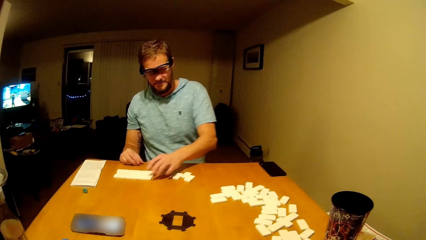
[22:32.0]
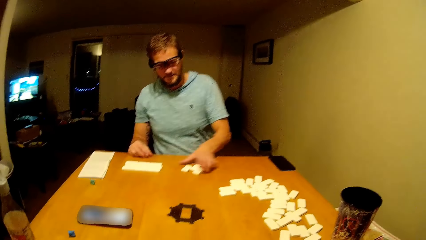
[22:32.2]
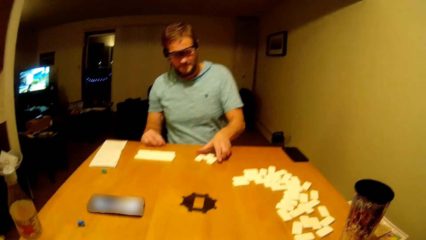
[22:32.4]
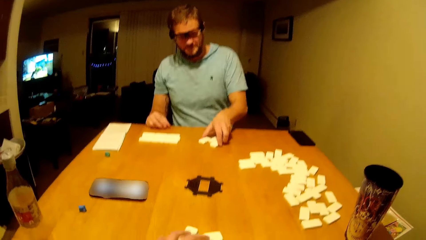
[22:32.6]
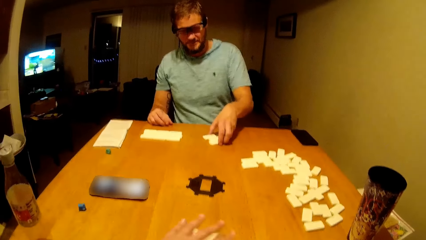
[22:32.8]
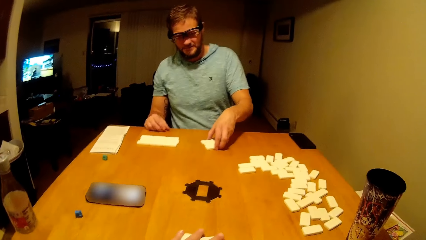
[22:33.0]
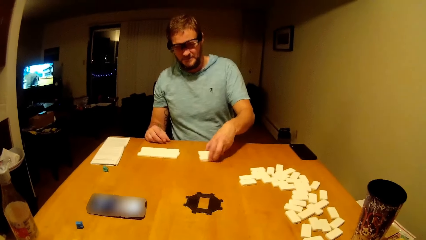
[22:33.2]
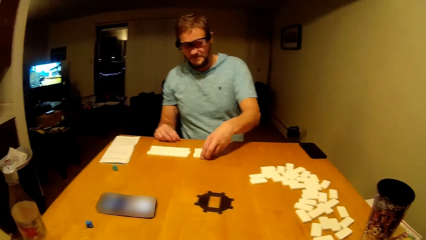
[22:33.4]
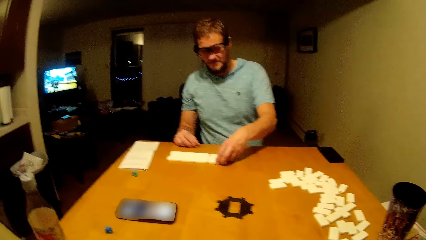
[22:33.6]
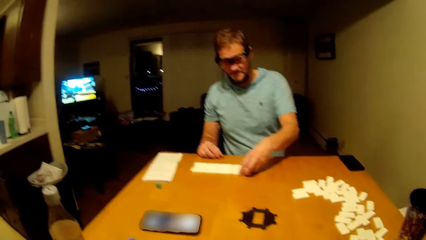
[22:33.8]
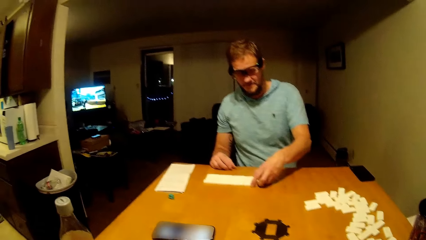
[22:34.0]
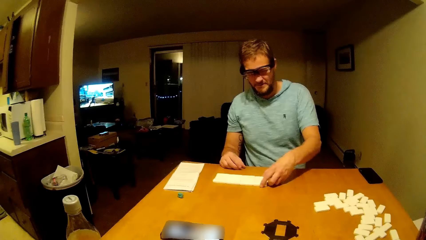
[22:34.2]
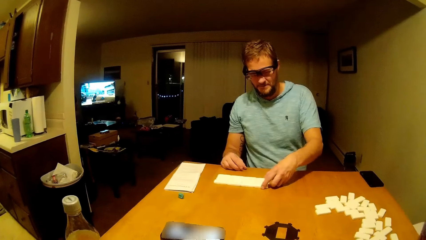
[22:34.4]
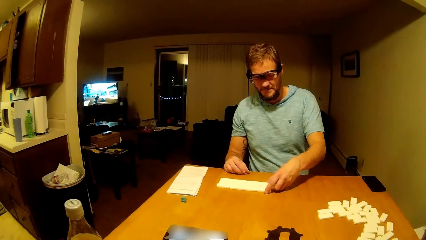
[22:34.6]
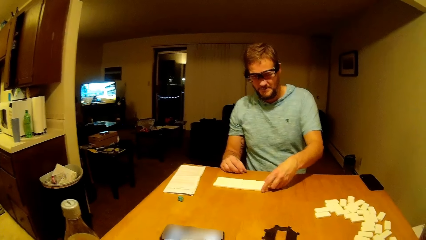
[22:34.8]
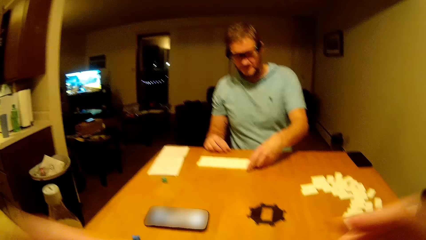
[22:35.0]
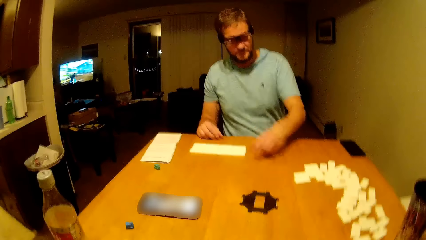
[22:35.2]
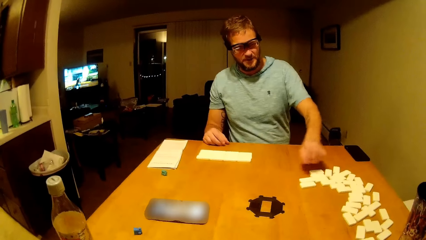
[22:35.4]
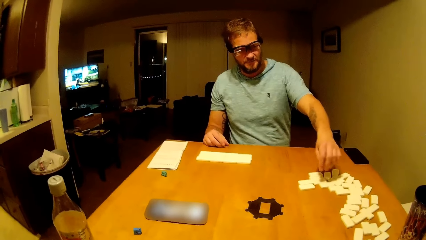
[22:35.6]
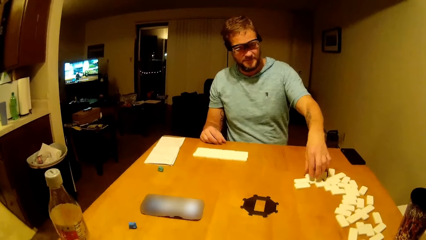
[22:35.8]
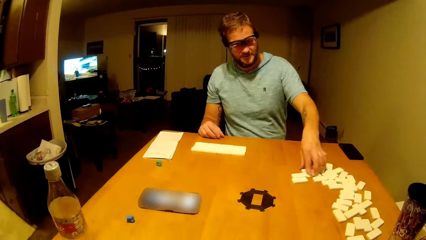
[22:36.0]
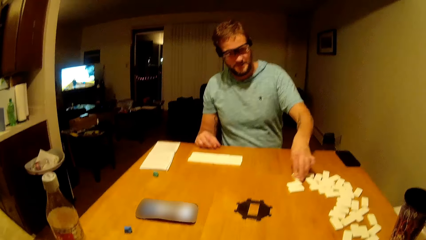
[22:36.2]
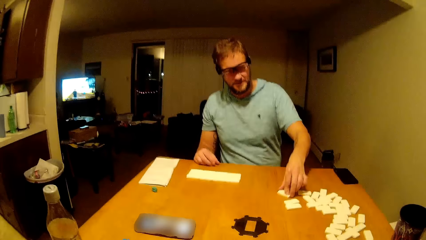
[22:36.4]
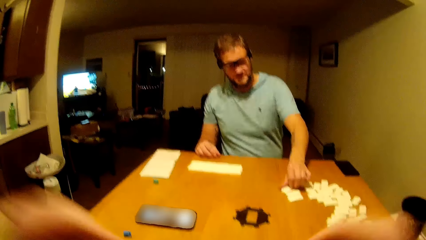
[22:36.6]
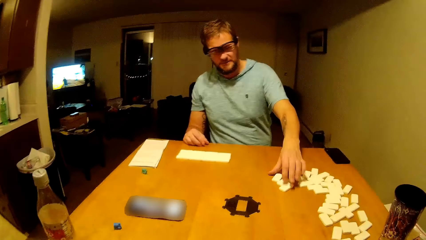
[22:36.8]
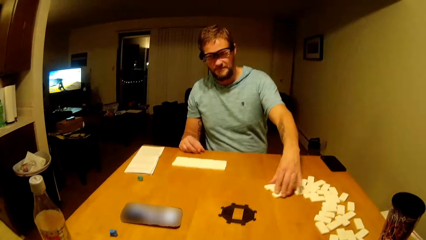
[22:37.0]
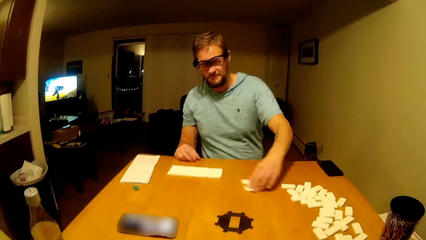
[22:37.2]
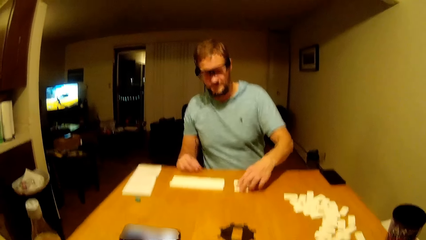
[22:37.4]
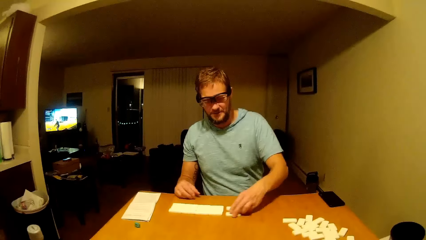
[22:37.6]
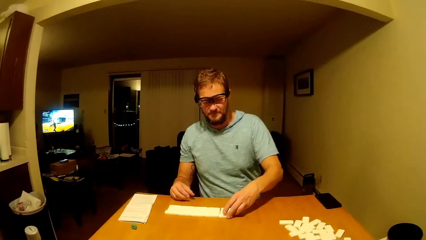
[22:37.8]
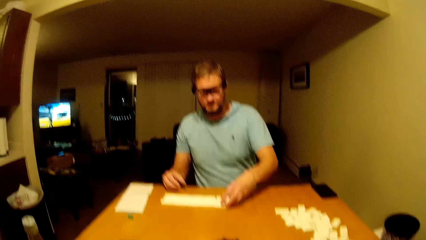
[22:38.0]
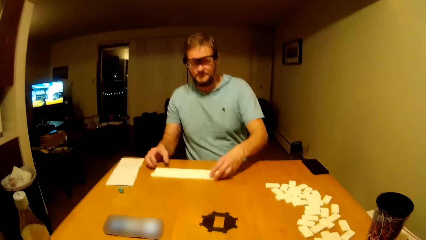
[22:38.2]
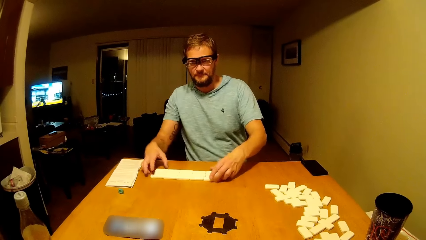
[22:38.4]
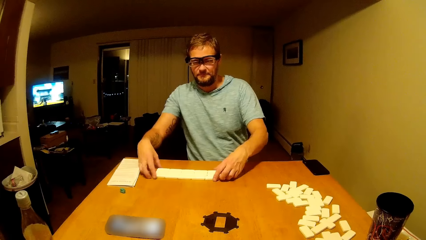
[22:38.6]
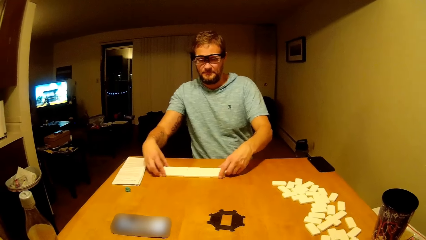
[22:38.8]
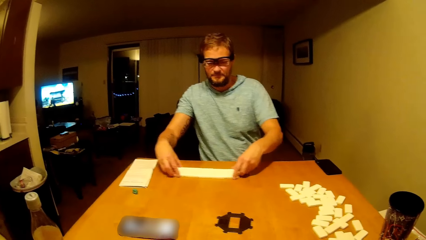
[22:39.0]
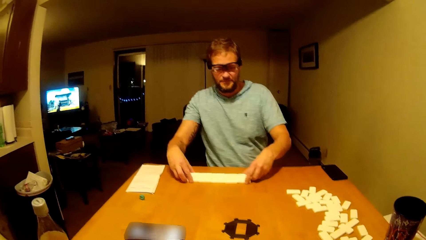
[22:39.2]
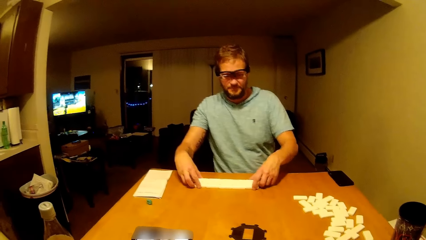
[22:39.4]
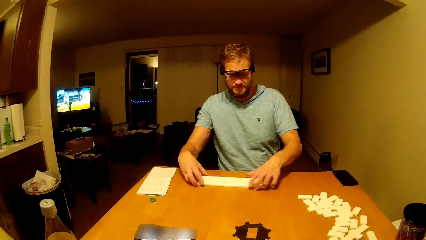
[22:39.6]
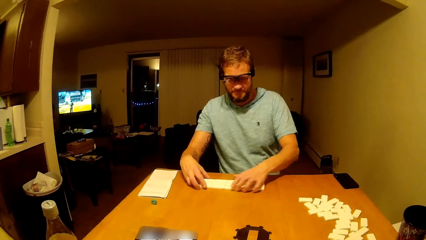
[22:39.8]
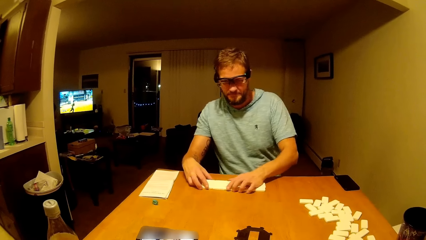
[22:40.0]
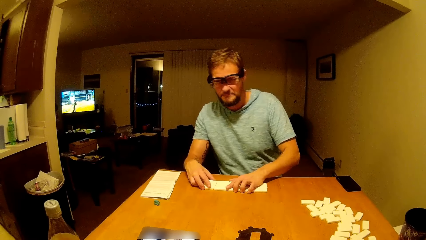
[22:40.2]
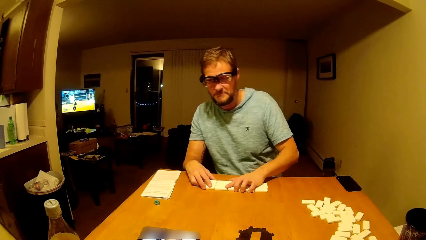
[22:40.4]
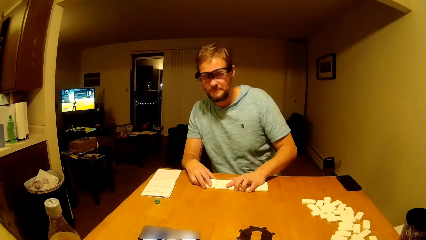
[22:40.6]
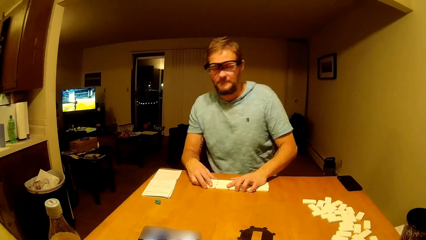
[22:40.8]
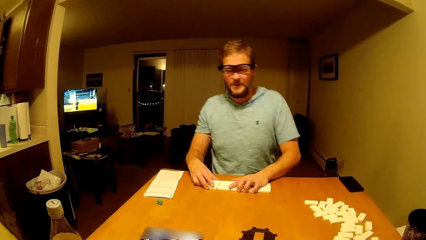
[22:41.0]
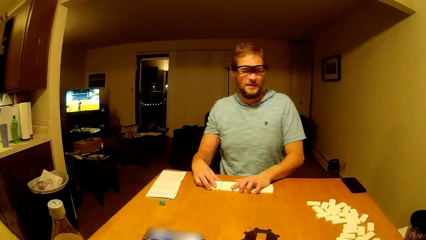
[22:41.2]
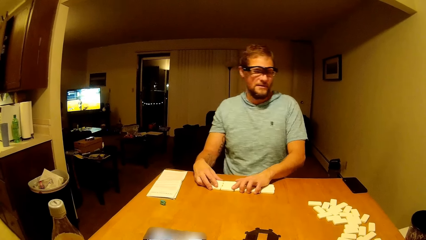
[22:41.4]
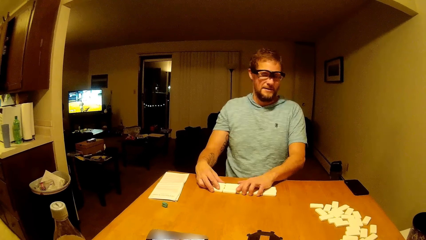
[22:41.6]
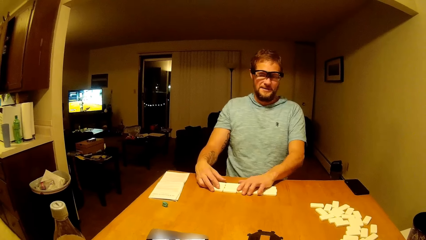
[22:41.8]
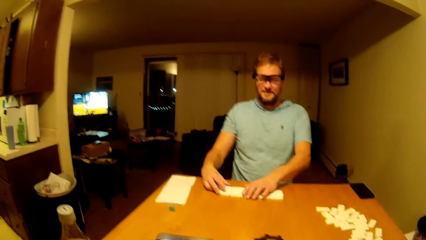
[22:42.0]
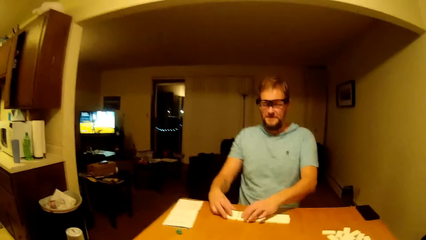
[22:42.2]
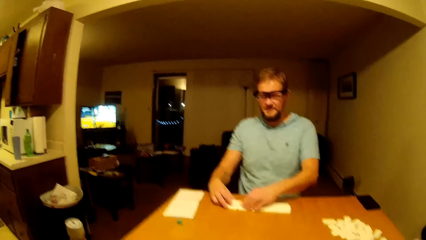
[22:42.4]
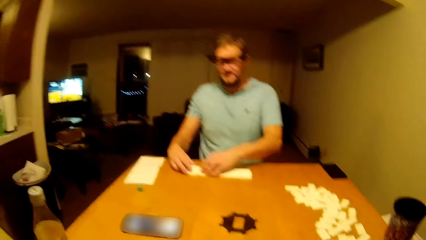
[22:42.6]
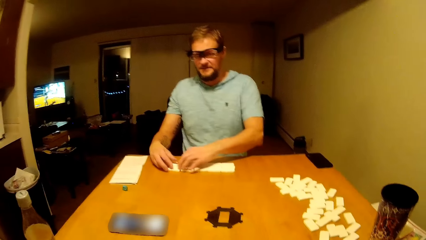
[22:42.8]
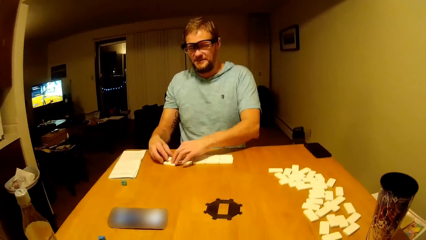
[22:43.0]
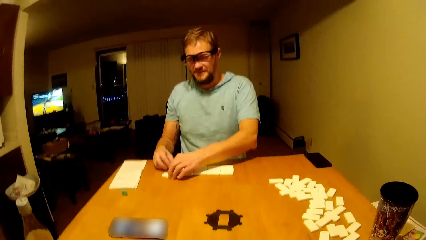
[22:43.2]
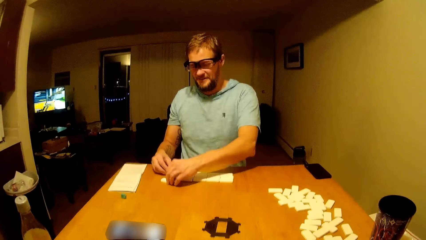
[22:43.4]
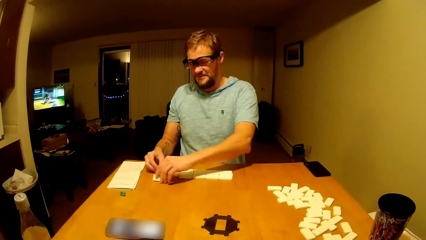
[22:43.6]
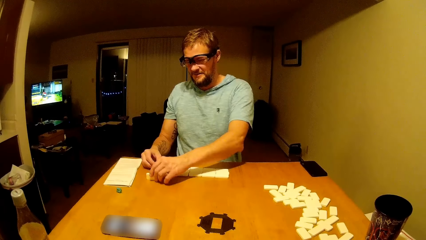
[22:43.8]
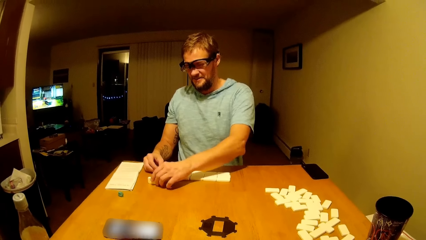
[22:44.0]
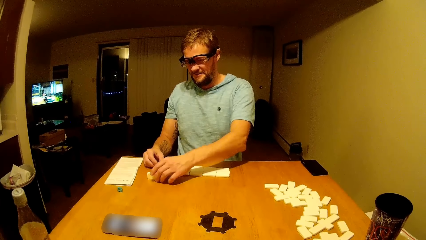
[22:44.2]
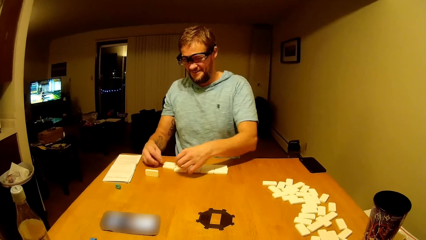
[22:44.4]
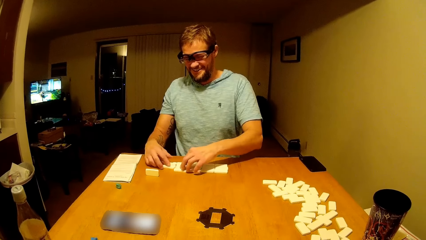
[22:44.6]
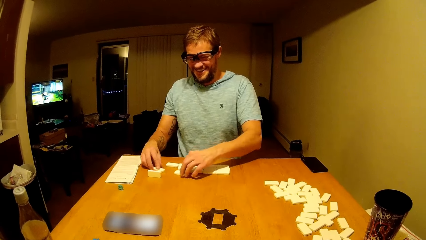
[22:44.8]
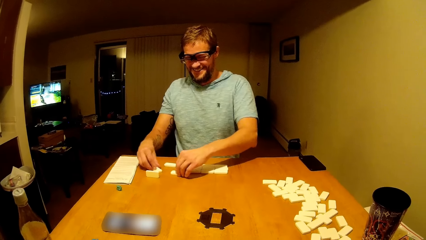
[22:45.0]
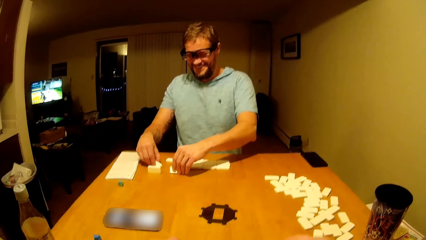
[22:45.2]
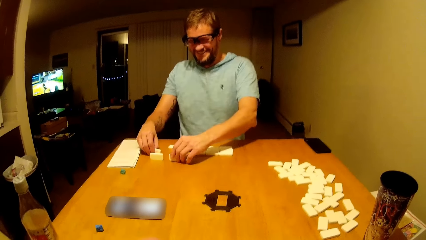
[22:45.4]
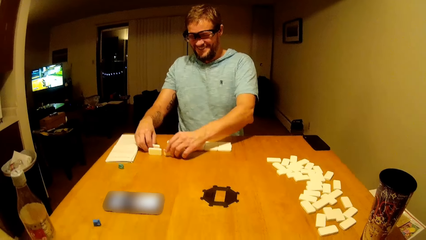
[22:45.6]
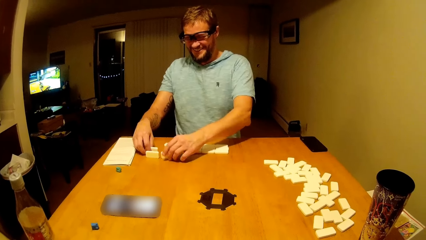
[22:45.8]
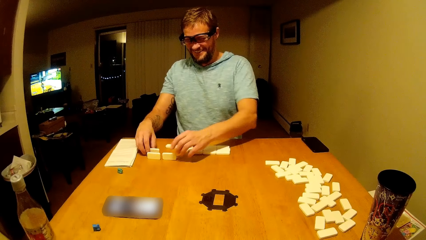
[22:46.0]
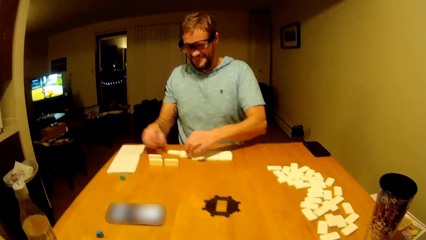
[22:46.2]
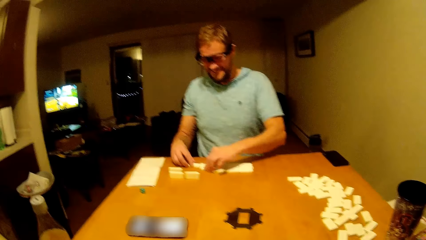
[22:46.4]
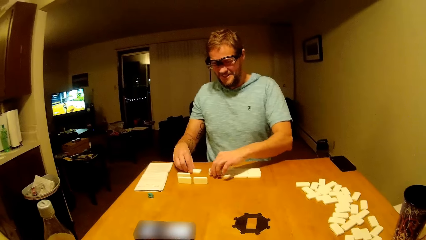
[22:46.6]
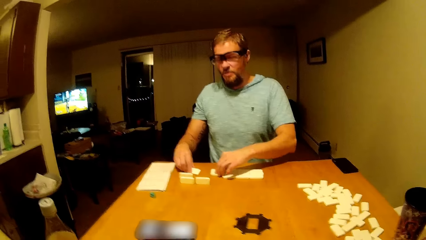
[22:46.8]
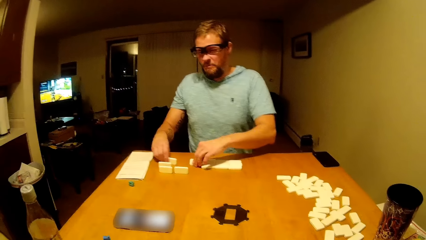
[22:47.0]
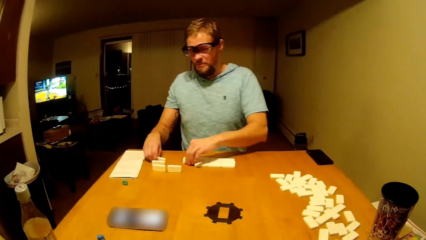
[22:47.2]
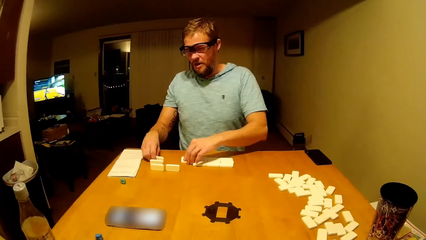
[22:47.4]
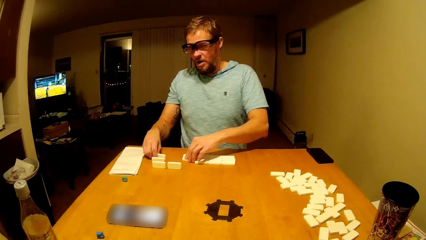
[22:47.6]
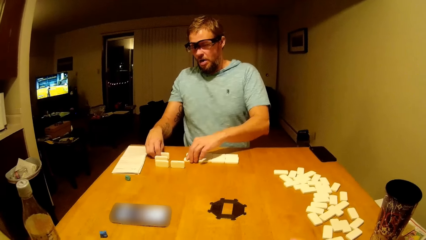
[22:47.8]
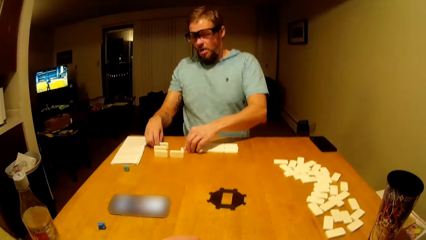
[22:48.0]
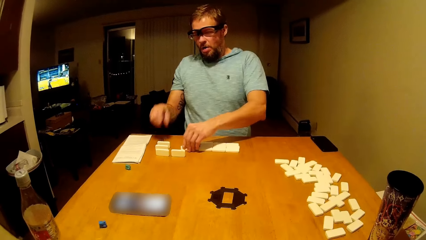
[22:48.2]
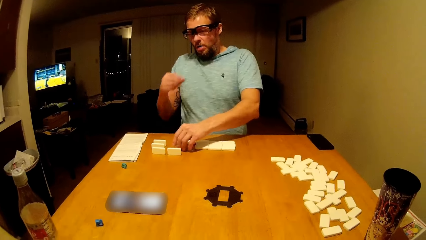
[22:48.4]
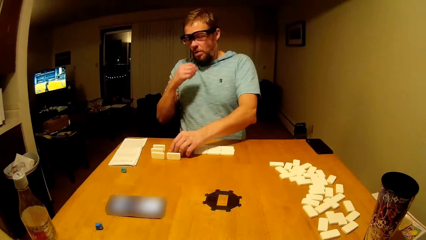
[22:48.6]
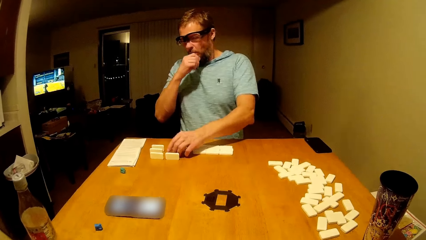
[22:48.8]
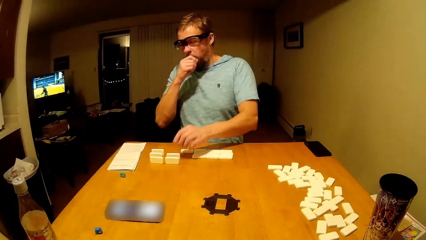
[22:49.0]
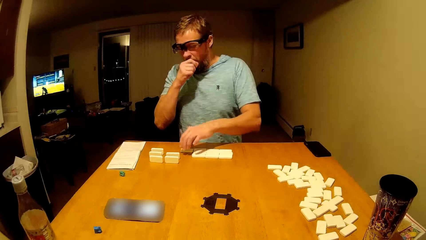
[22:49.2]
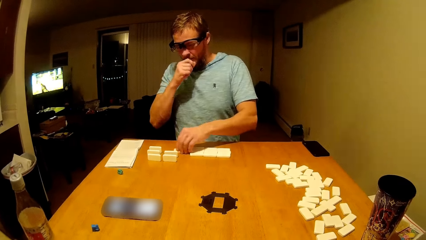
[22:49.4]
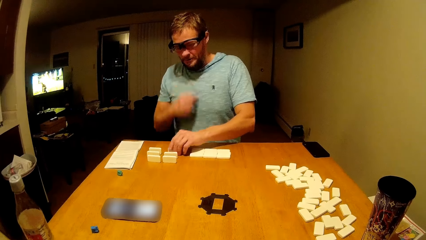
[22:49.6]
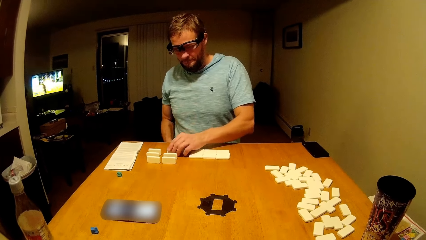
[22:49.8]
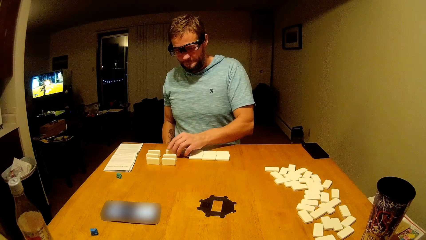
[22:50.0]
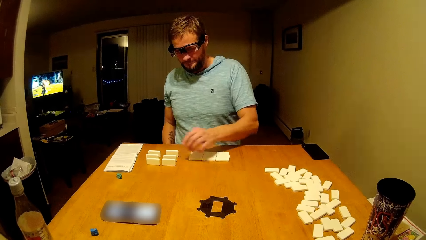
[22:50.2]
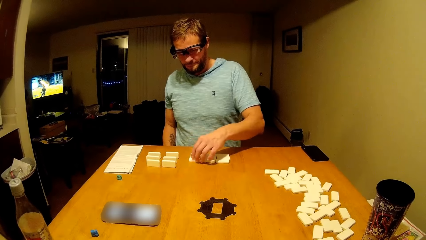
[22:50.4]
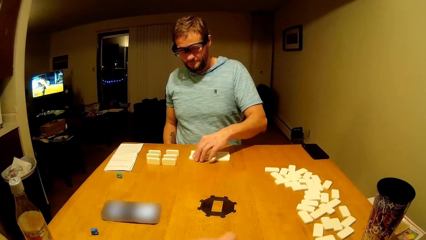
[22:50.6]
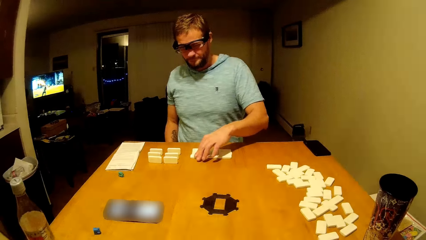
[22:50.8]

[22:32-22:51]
The camera wearer raises his hand. A man arranges dice on the table. The camera wearer talks to the man.
